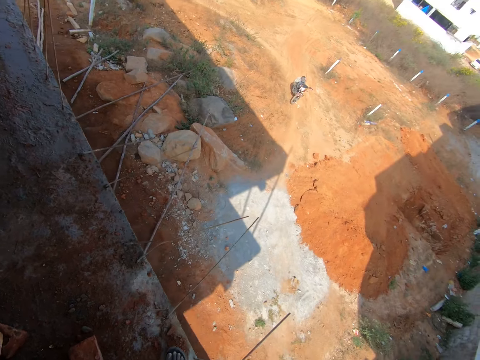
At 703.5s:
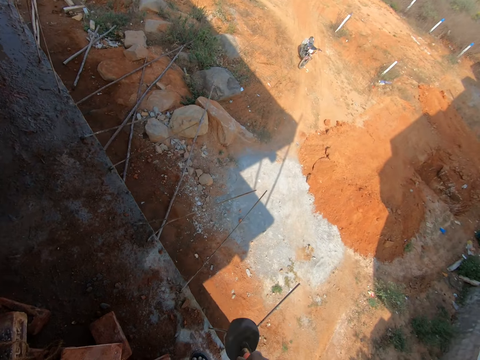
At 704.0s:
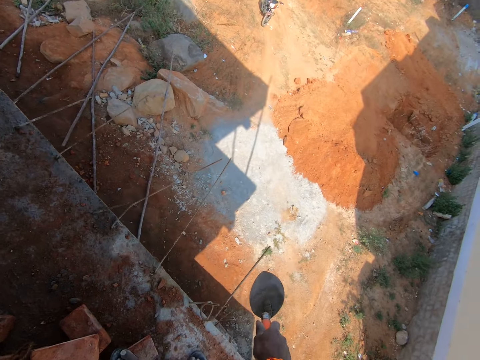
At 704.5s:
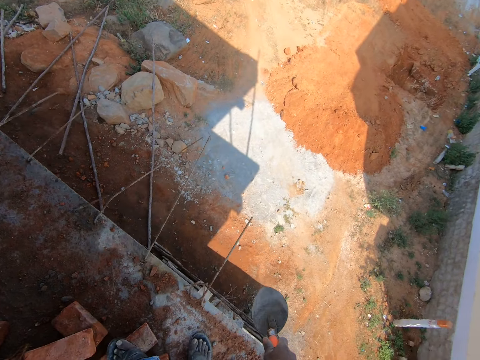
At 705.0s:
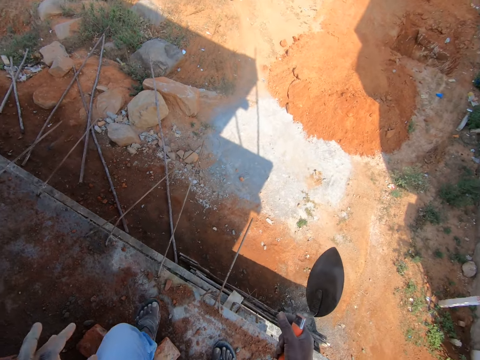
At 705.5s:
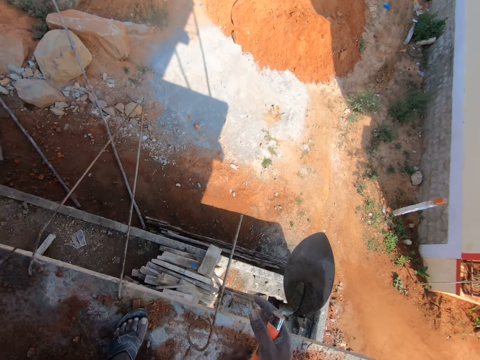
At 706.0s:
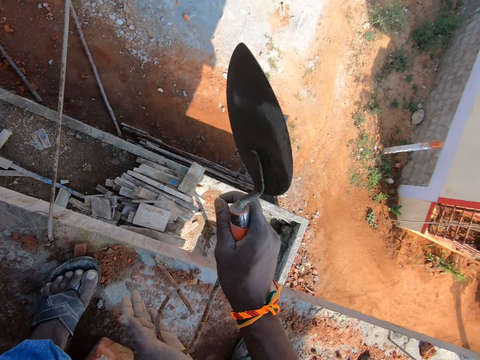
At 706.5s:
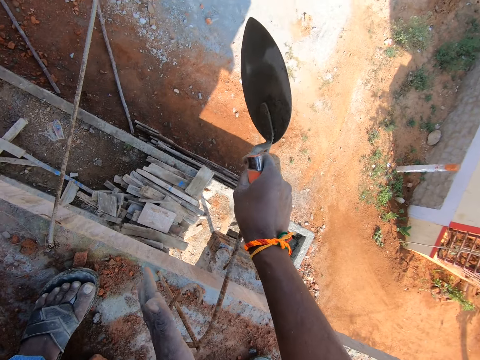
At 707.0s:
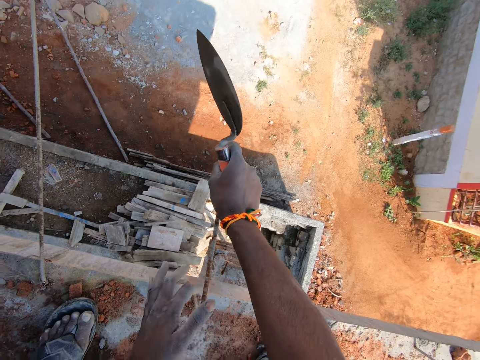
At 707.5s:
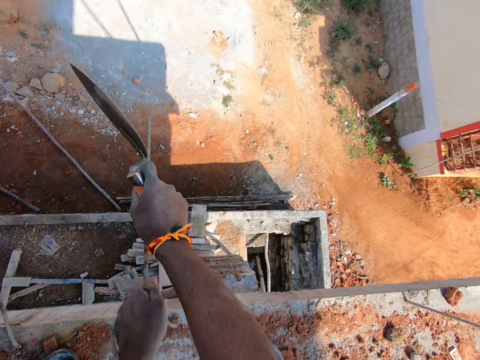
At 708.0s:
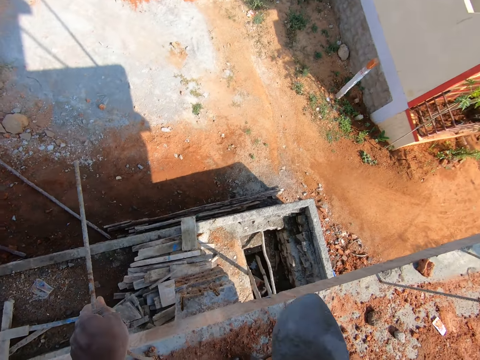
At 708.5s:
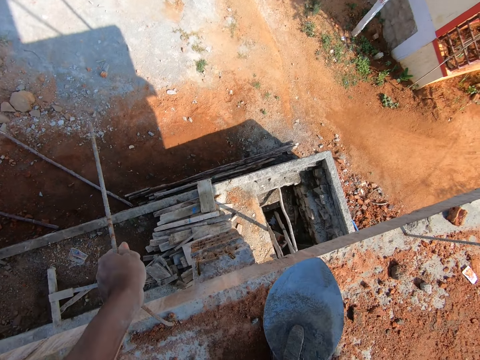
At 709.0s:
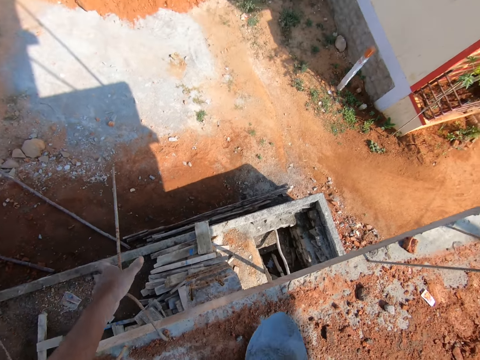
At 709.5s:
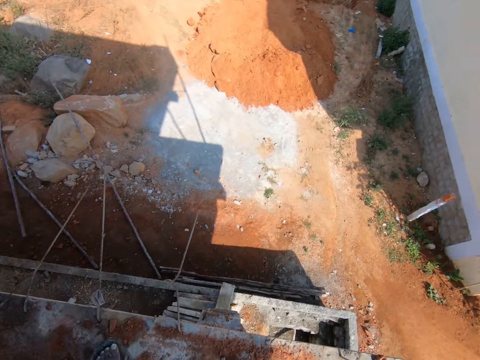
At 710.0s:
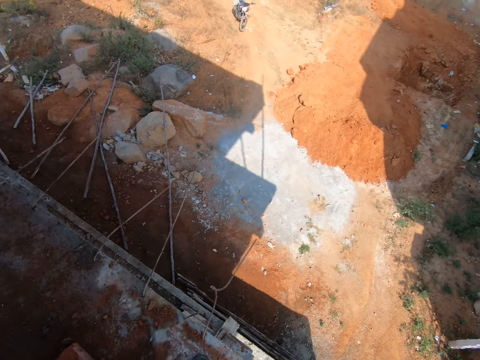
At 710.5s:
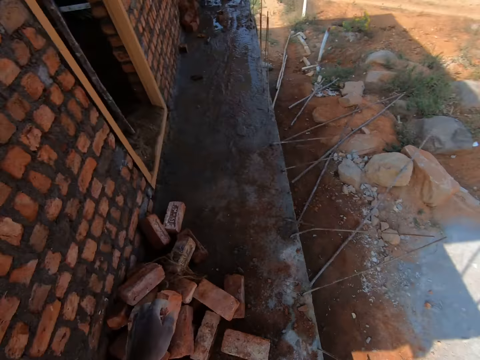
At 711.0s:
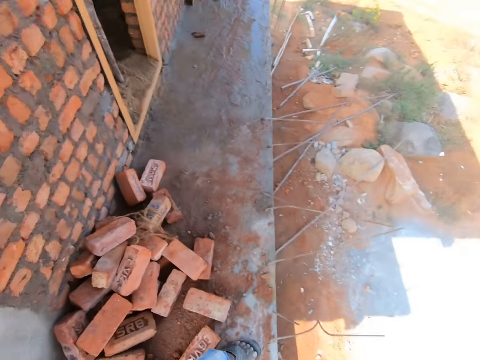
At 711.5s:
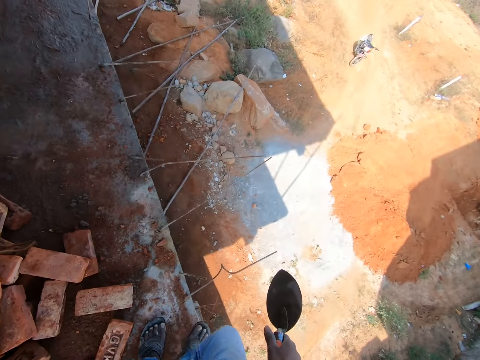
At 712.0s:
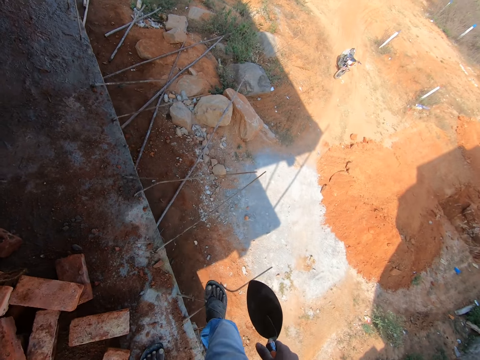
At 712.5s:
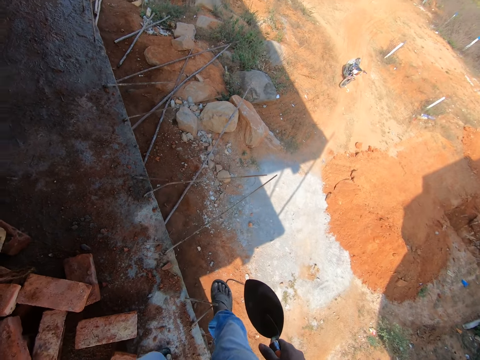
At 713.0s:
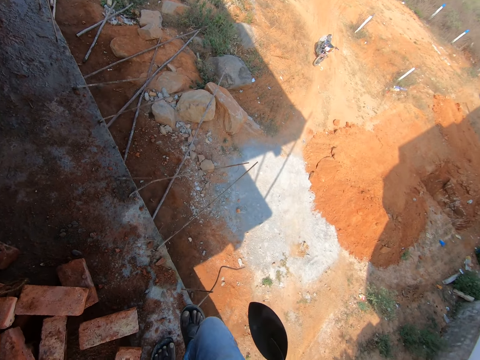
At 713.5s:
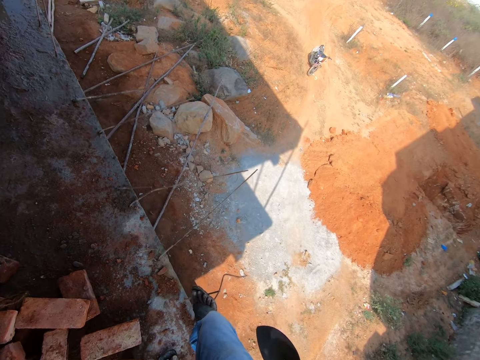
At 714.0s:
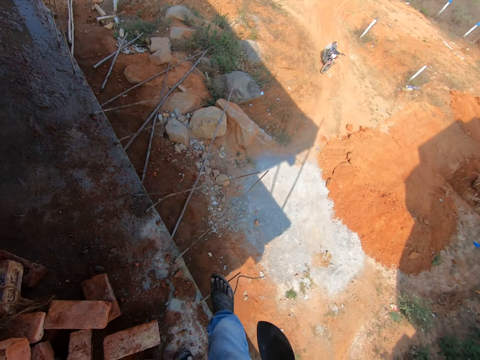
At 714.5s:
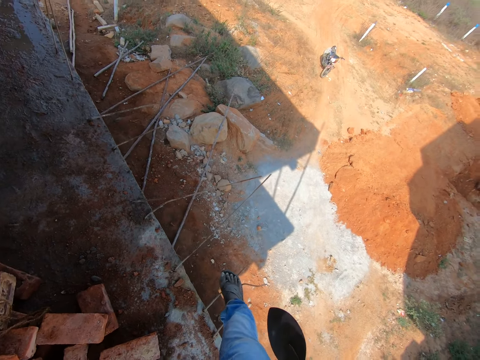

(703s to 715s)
The camera wearer looks around. He bends the metal with the hand. He looks around. He holds the wall. He bends the metal with his leg.

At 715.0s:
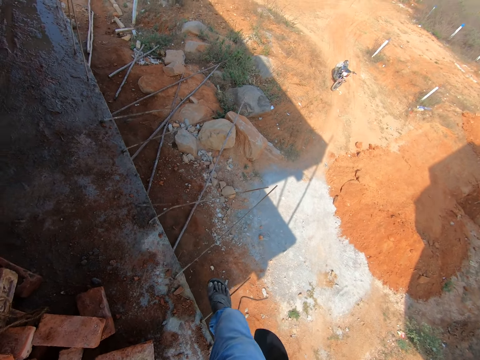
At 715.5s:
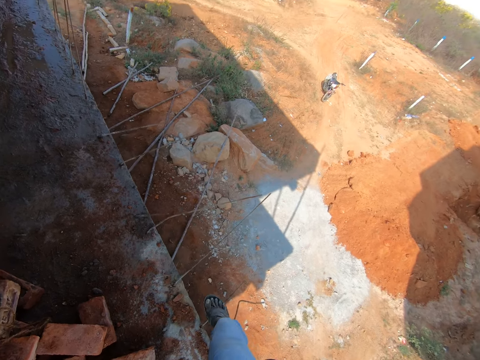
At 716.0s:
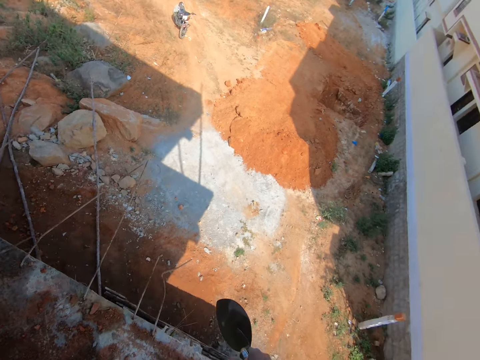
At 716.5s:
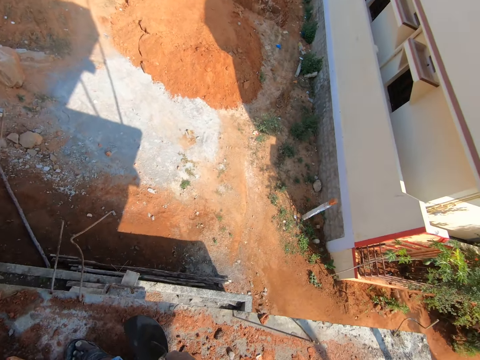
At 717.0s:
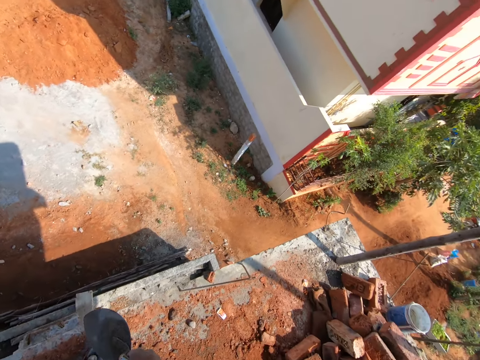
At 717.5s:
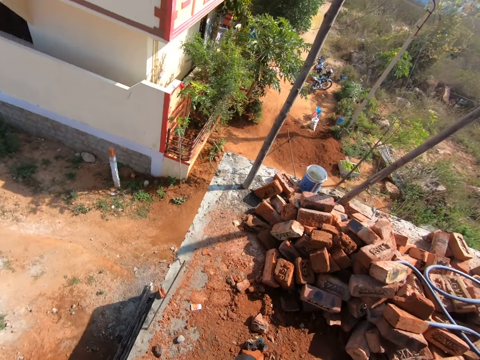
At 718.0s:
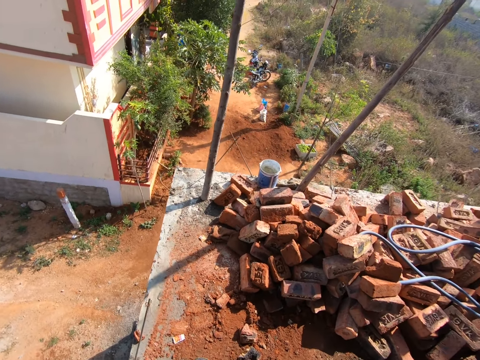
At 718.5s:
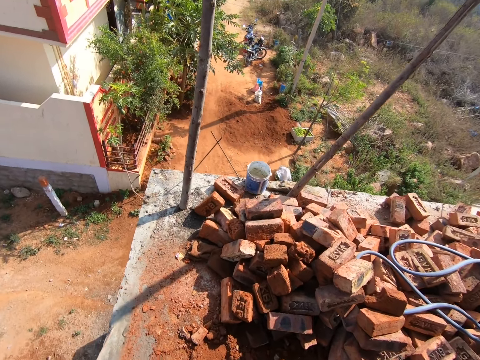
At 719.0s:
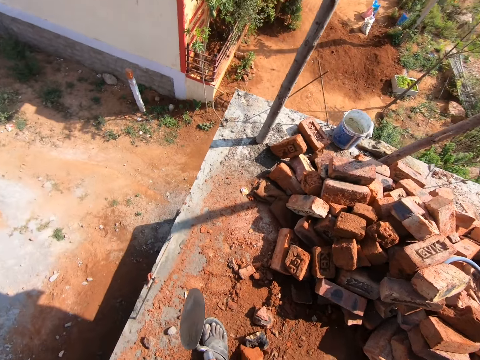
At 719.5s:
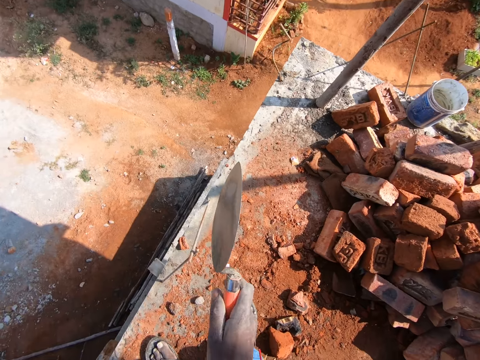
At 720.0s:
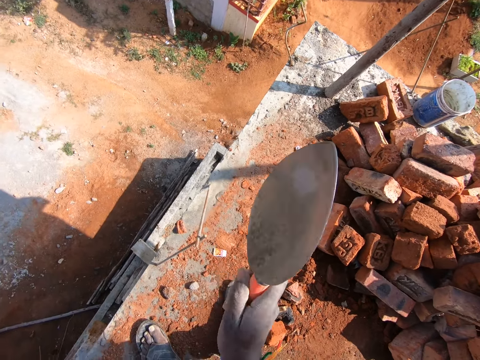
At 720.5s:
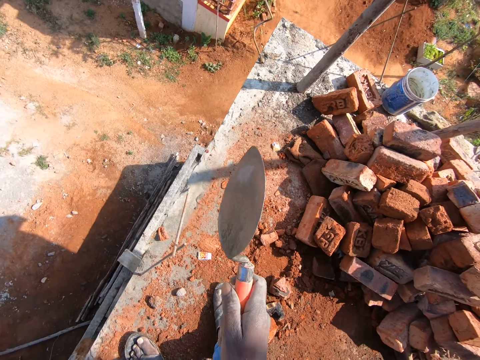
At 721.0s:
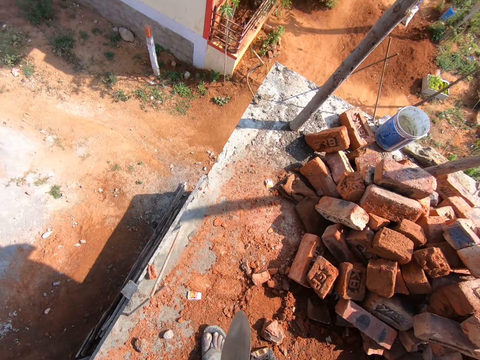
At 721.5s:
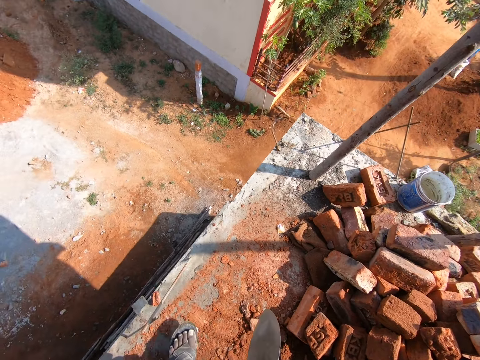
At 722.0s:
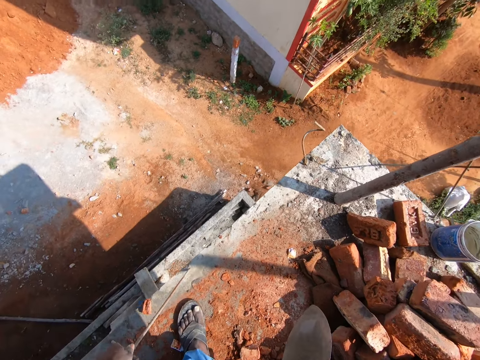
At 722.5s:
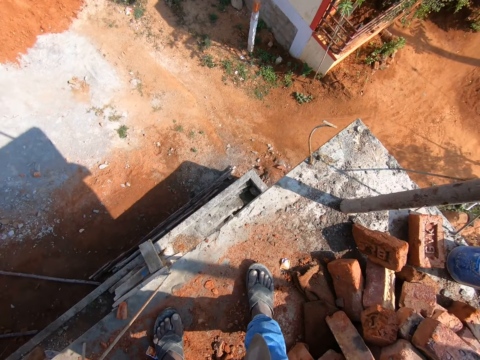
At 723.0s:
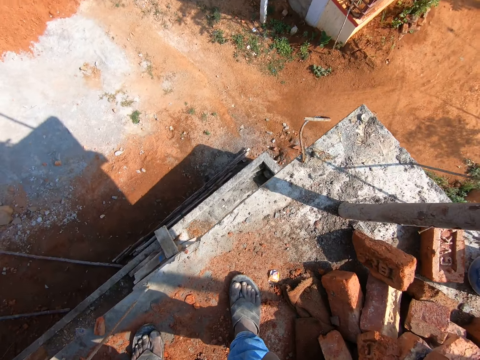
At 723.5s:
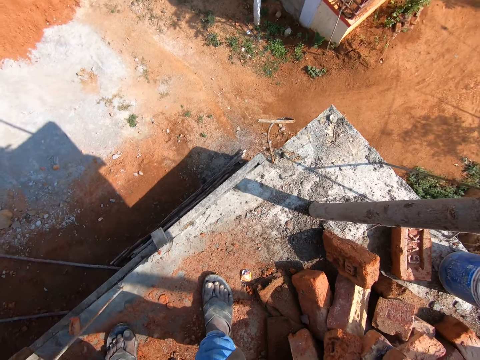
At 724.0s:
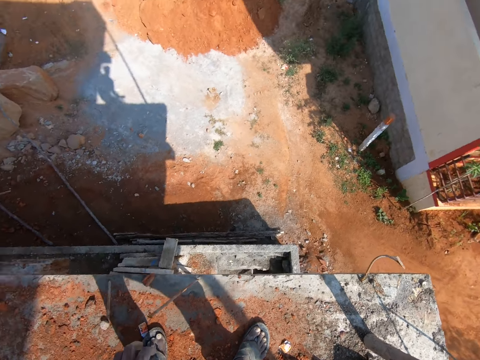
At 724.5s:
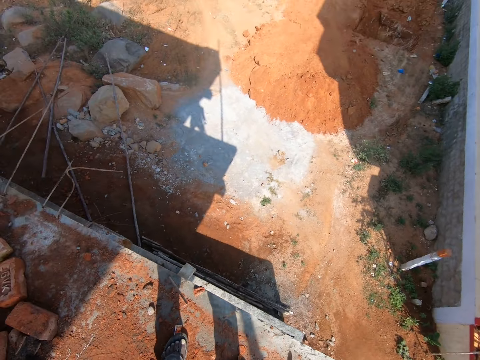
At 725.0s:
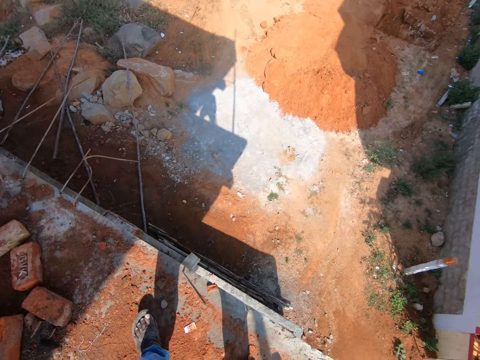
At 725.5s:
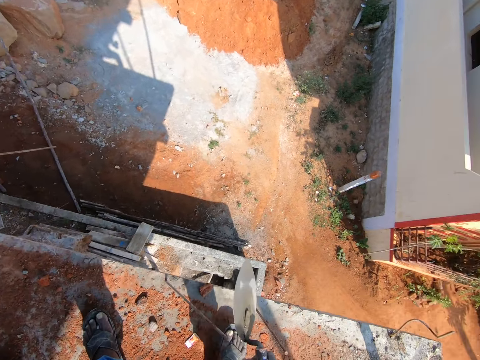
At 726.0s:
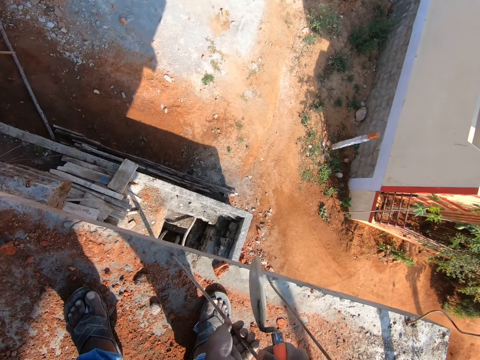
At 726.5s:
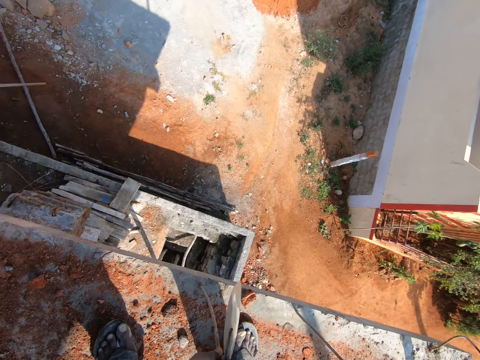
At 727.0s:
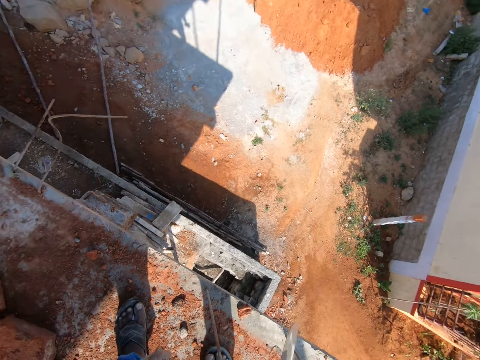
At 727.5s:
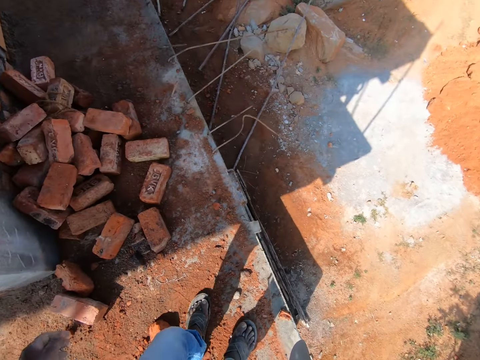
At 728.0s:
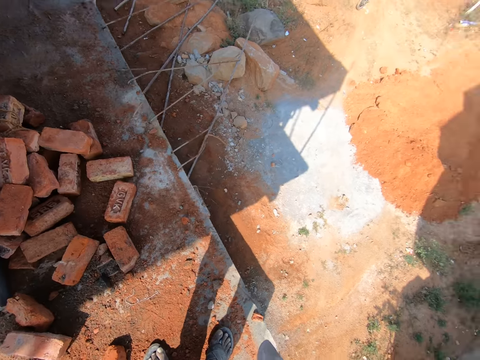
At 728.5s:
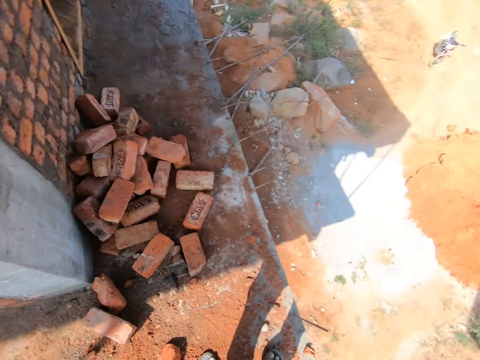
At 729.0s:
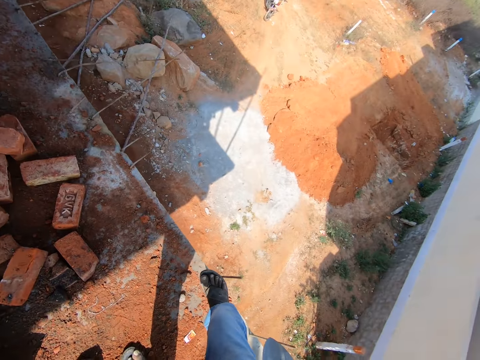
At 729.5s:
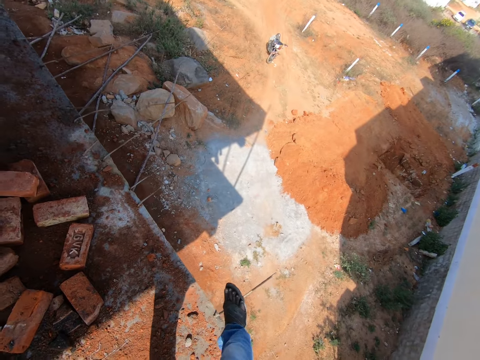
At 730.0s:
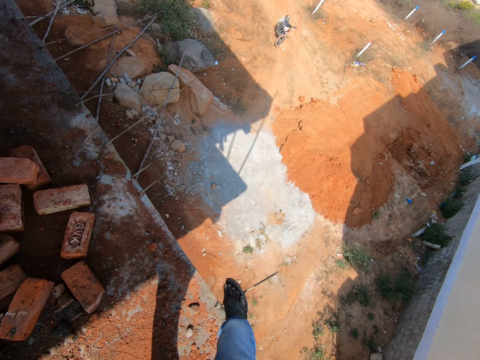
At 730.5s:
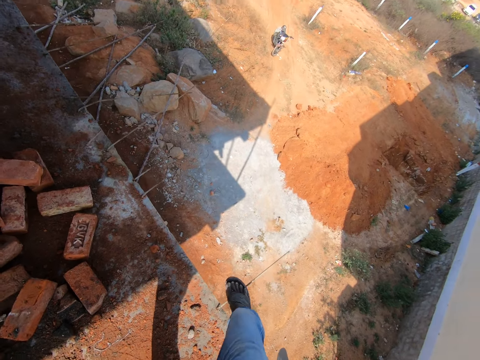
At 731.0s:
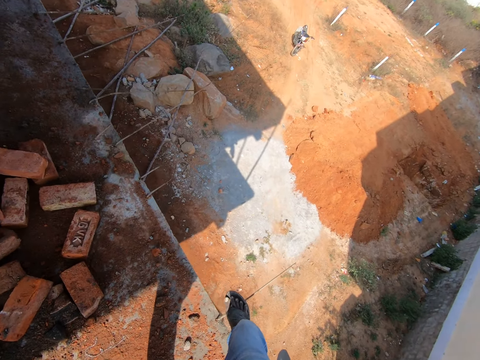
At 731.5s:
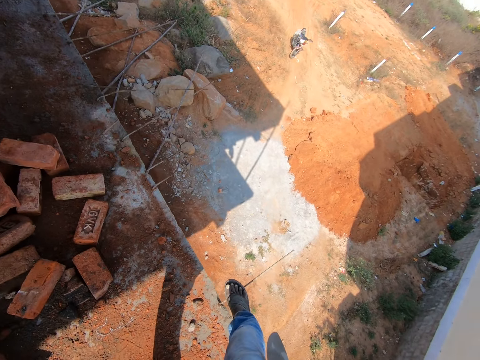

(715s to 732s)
The camera wearer looks around the construction site. He knocks the metal with a trowel. He looks around the construction site. He moves the metal. He bends the metal with the hand. He looks around. He holds the wall. He bends the metal with his leg.
